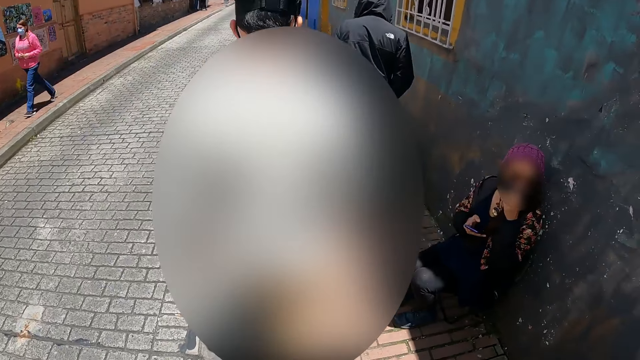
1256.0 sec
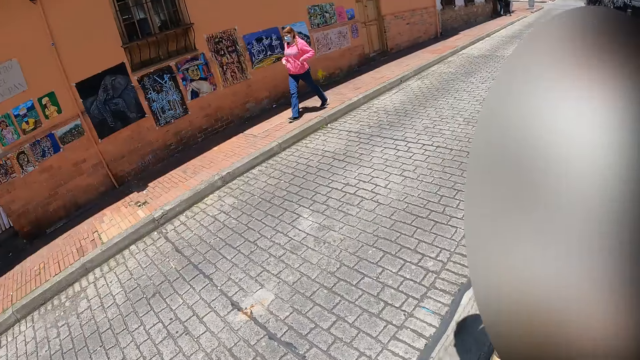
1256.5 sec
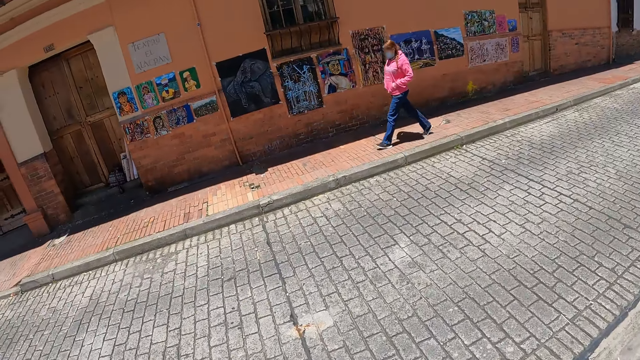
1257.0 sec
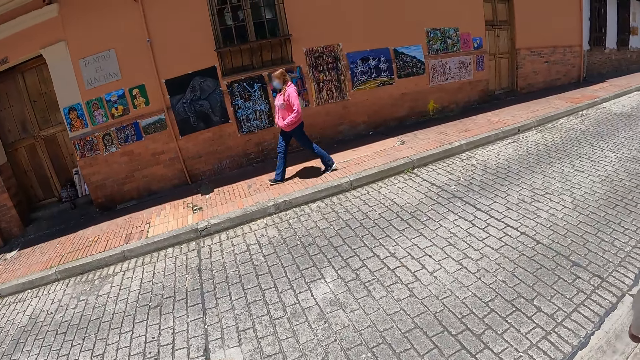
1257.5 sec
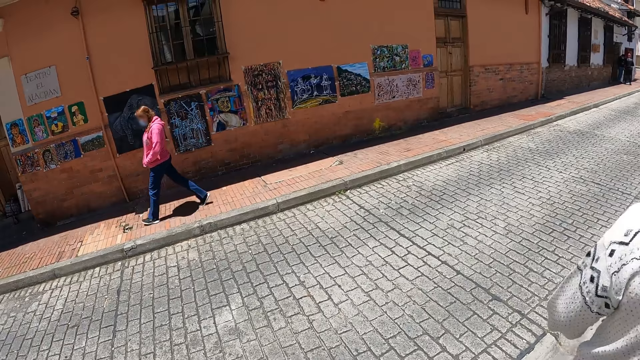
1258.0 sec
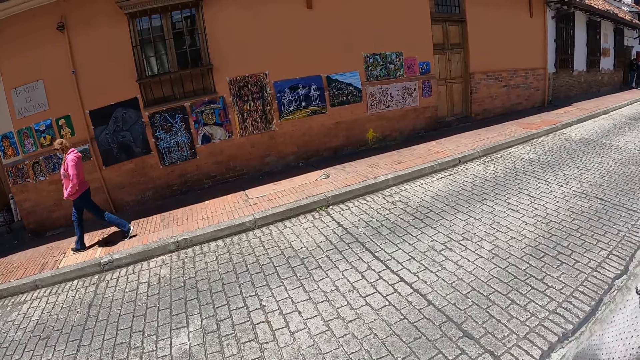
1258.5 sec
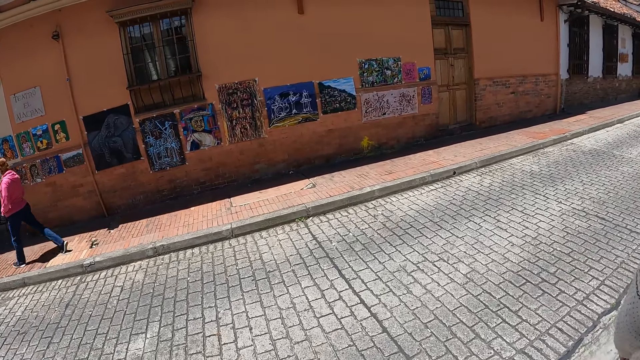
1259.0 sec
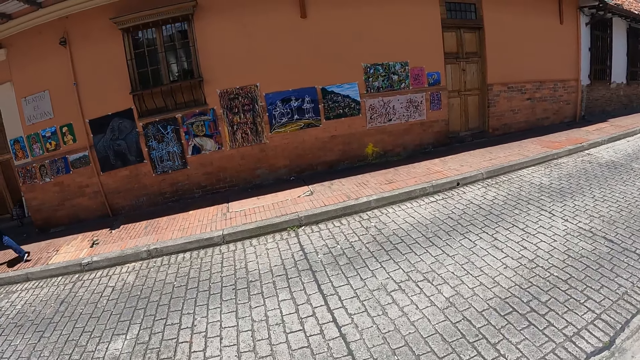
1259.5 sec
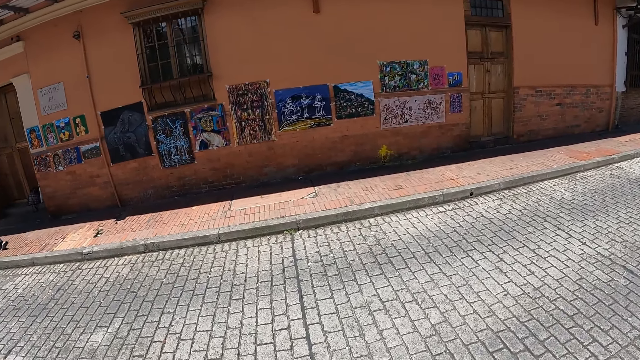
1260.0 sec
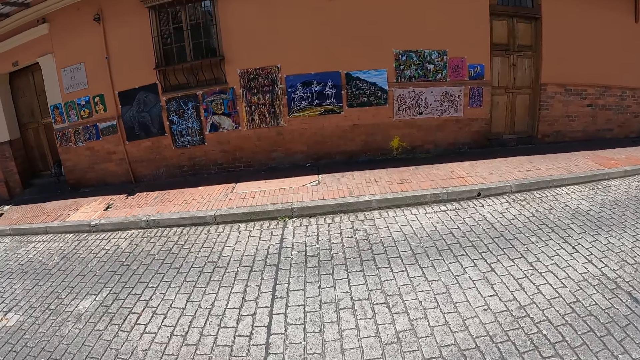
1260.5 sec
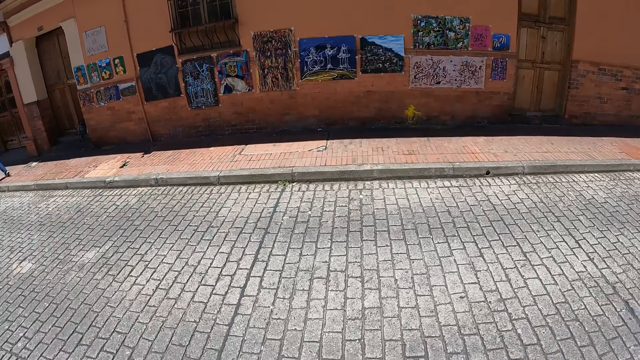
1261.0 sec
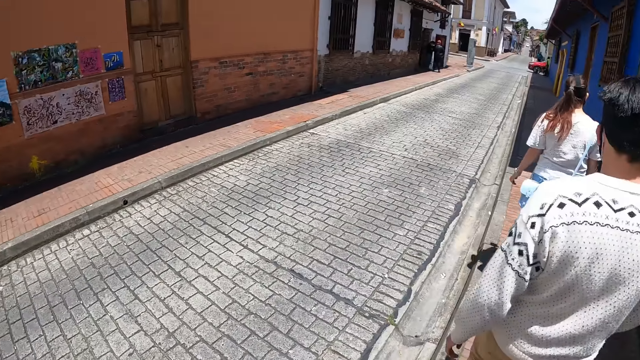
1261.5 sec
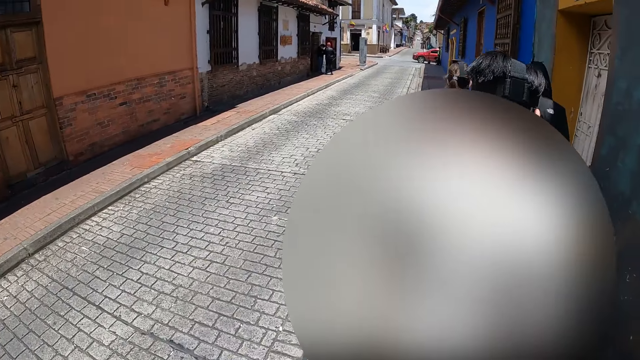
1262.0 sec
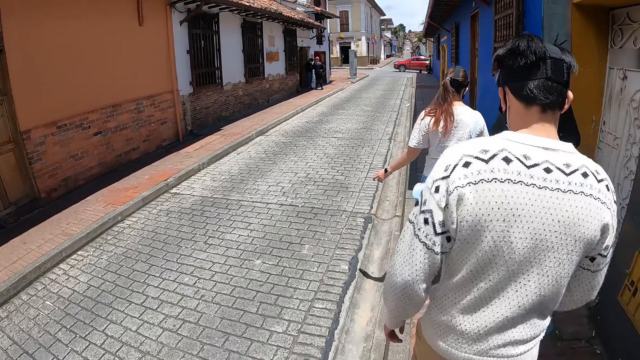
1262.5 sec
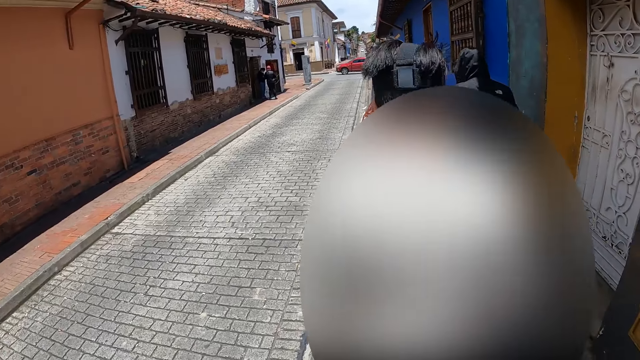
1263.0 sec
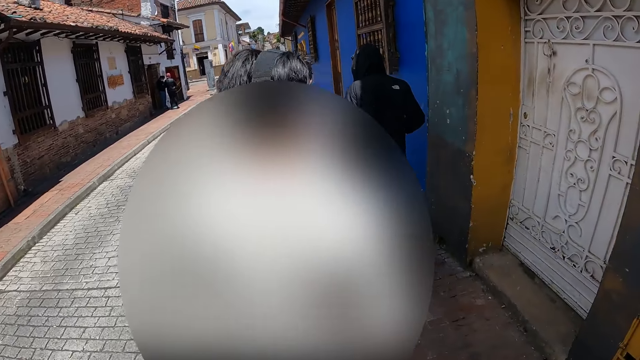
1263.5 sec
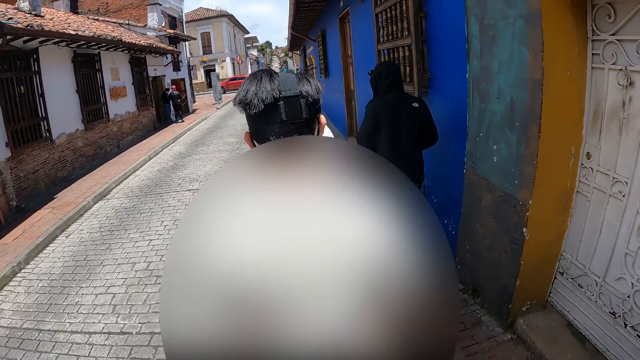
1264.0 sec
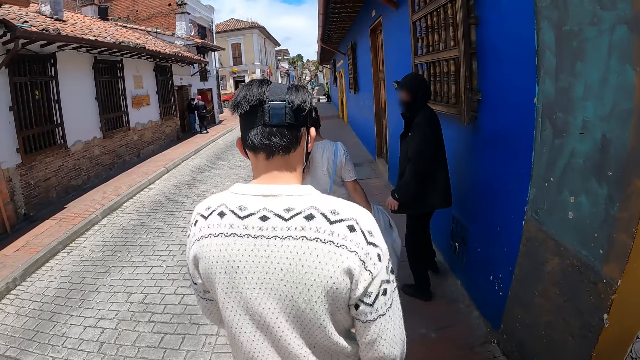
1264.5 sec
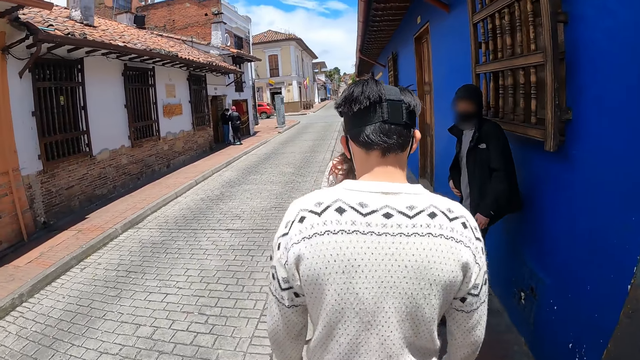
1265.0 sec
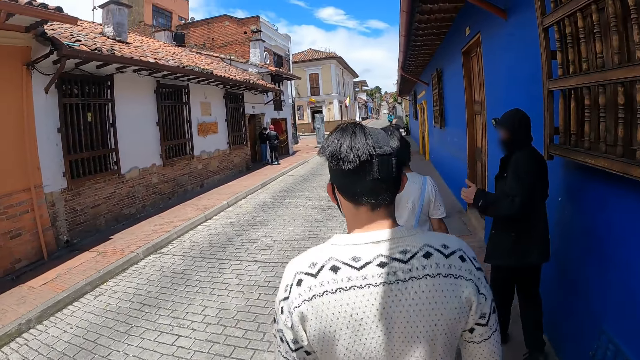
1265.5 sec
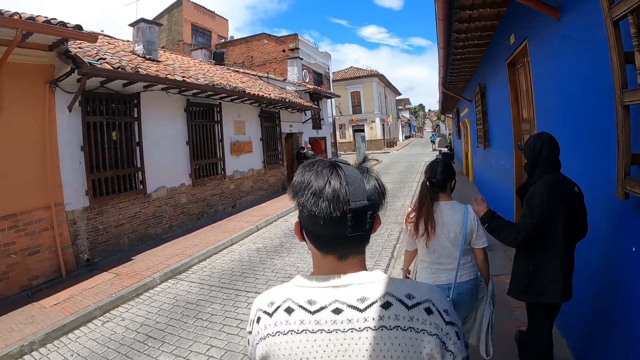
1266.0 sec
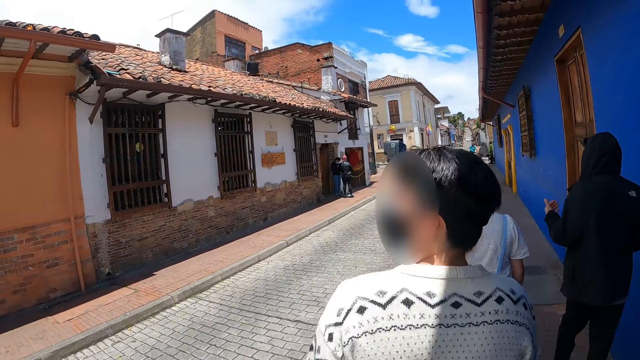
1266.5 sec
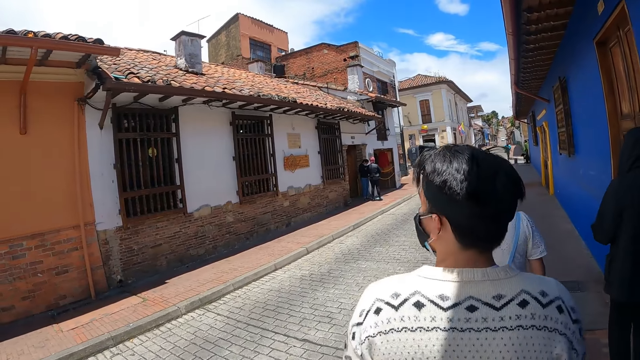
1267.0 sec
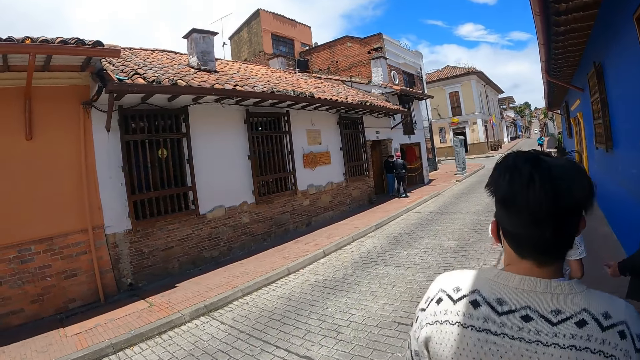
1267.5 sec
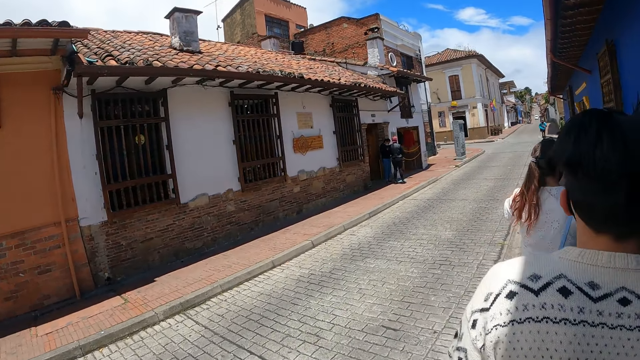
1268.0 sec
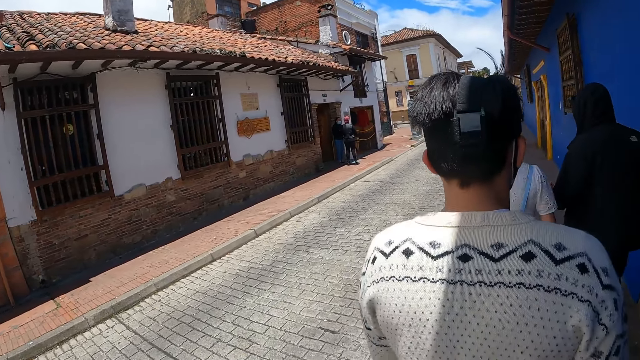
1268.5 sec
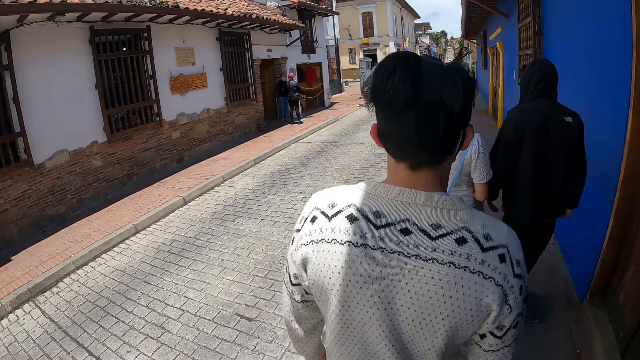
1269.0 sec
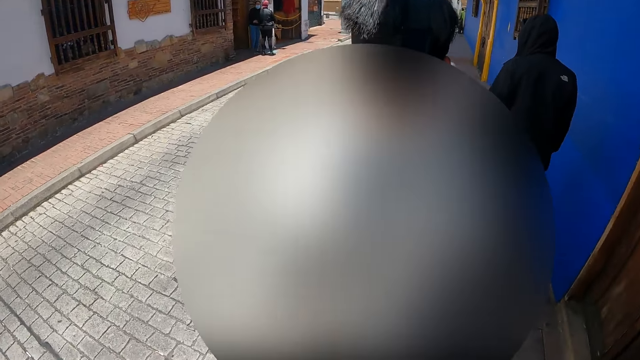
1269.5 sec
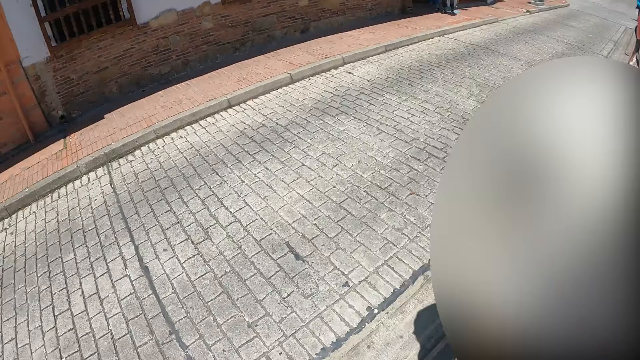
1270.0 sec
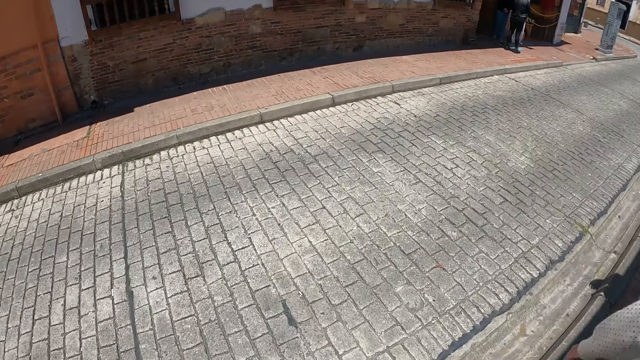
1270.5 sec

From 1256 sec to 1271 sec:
The camera wearer looks at the art on the wall. They look around. They look forward. They walk on the street. A person walks on the street. A man interacts with a woman. The man taps a shoulder of the woman. The person looks around. The camera wearer walks on the street. The person walks on the street.

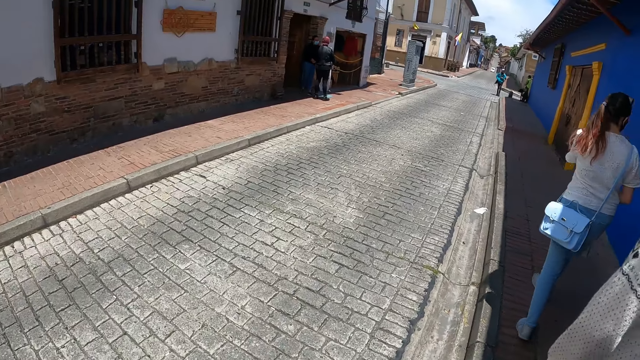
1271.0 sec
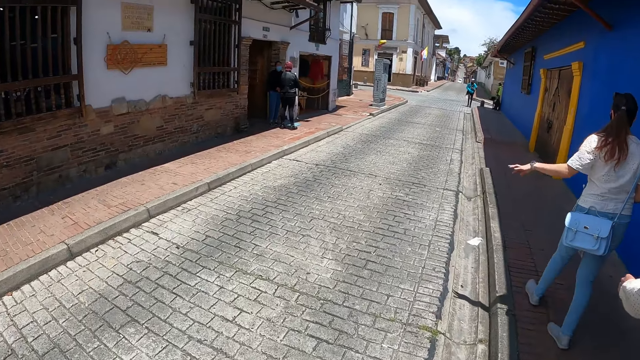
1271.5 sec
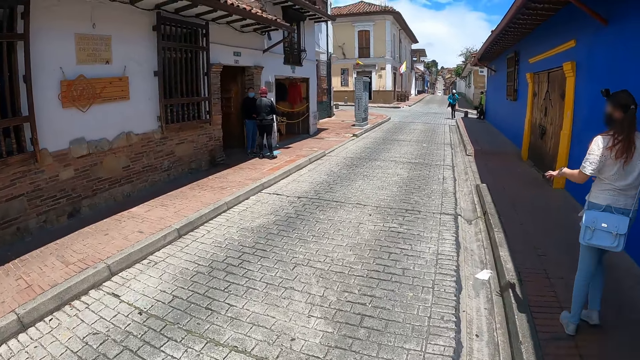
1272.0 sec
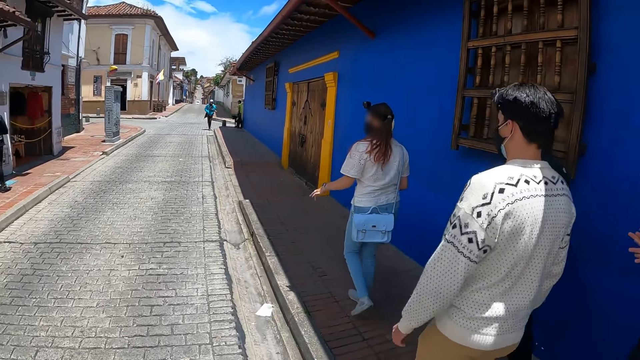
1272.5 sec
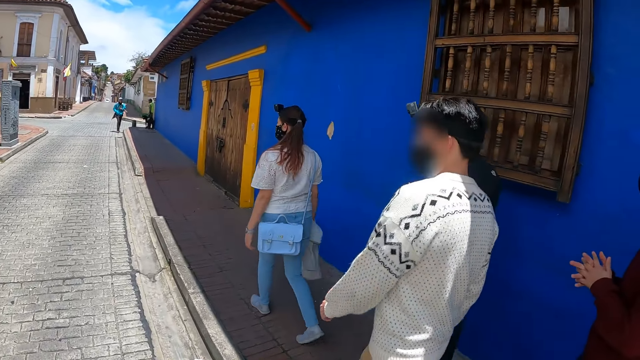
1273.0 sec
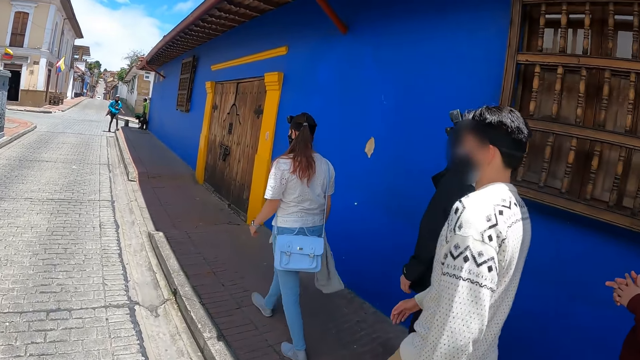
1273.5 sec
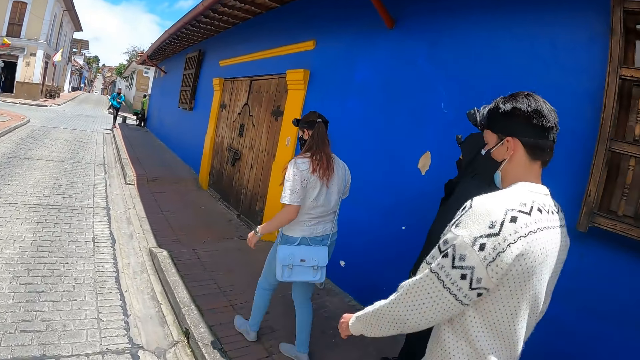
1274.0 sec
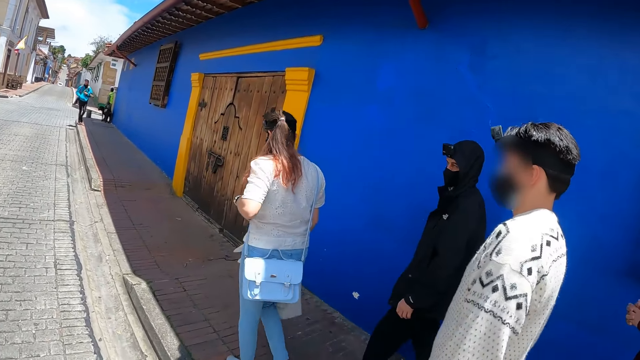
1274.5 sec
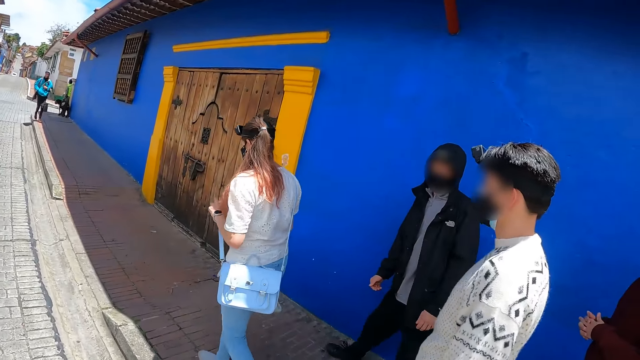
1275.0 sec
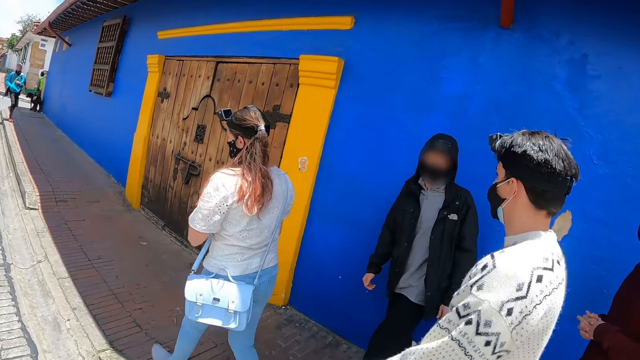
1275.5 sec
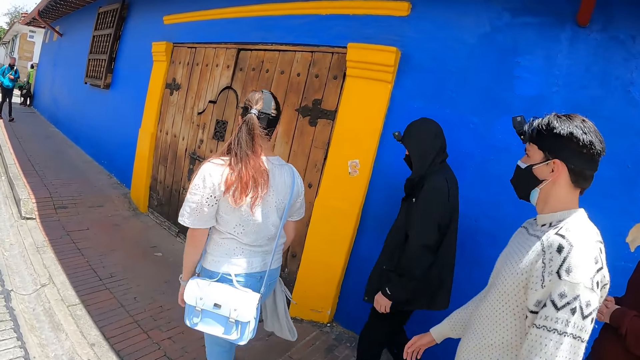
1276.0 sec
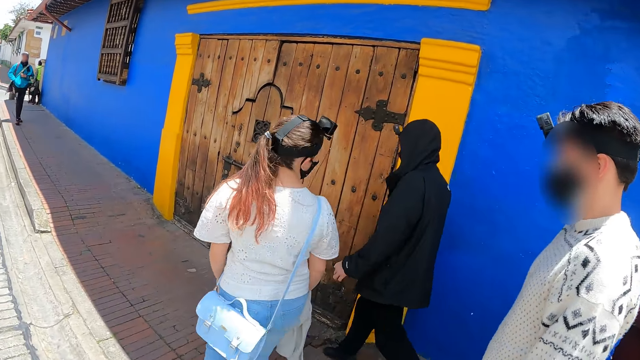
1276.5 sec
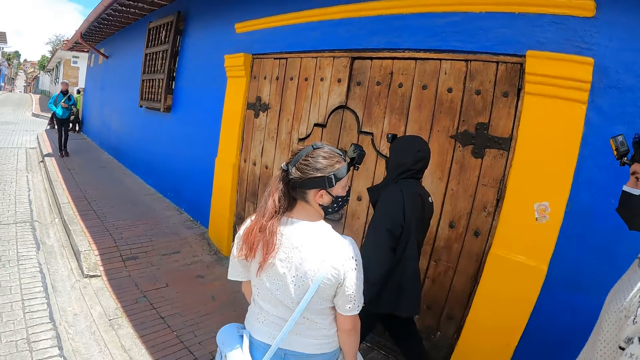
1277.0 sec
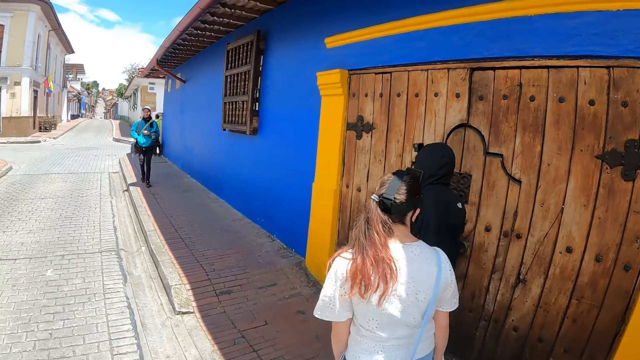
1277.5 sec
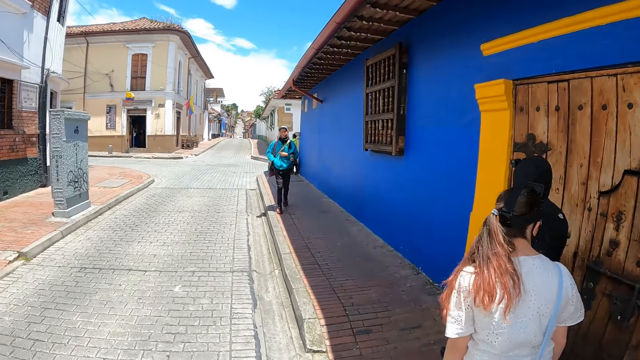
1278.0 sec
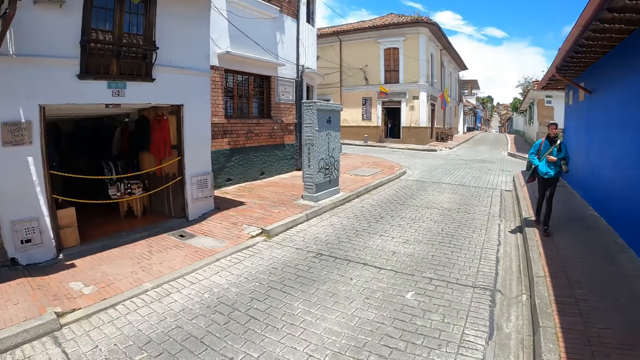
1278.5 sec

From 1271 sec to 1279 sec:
The camera wearer looks around. A woman moves her hand. The camera wearer walks on the street. A person walks on the street. Another person walks on the street. The camera wearer moves closer to the woman. They look around.
